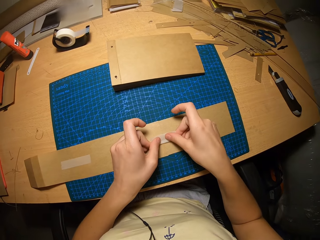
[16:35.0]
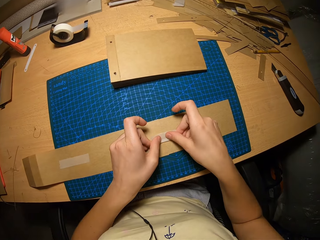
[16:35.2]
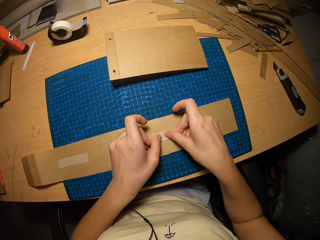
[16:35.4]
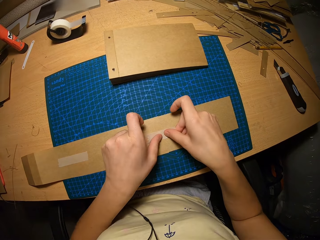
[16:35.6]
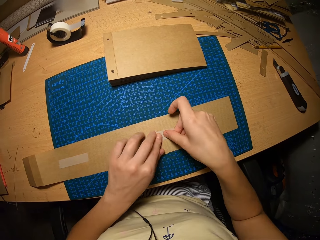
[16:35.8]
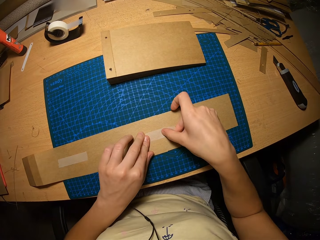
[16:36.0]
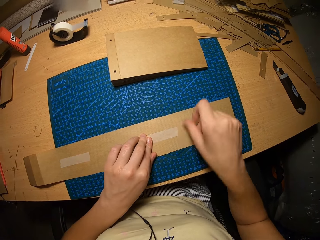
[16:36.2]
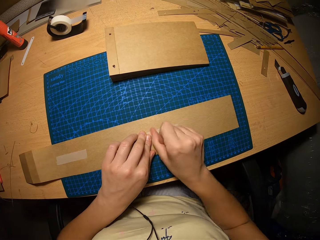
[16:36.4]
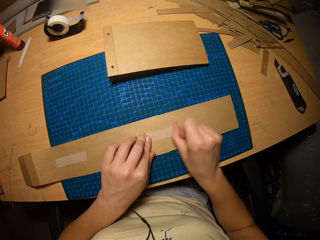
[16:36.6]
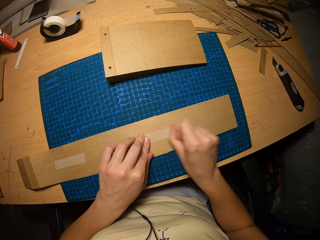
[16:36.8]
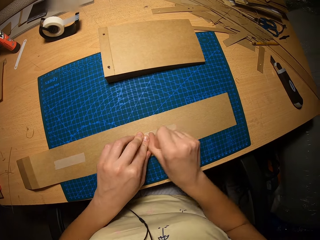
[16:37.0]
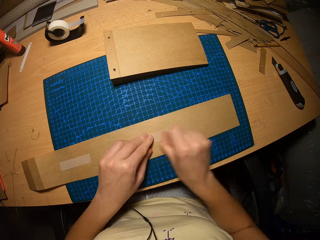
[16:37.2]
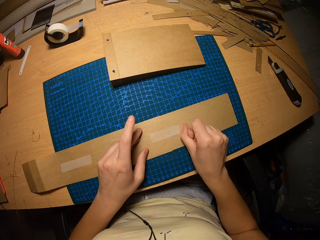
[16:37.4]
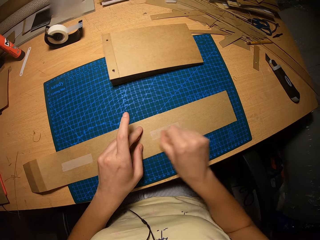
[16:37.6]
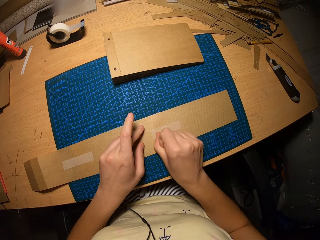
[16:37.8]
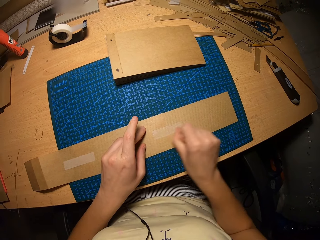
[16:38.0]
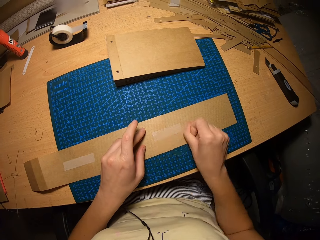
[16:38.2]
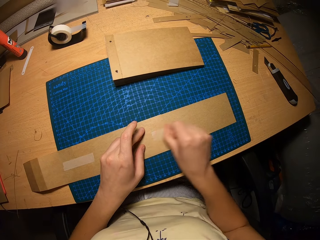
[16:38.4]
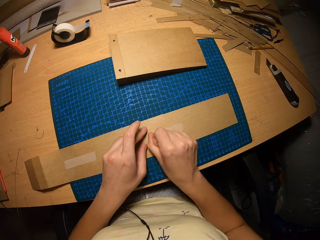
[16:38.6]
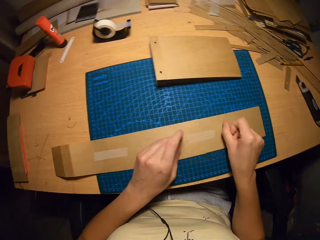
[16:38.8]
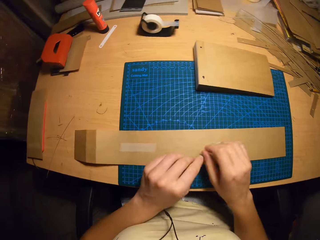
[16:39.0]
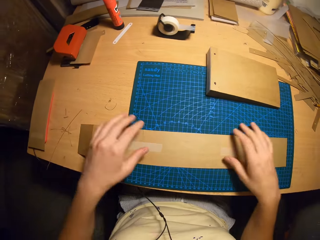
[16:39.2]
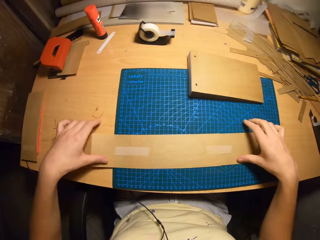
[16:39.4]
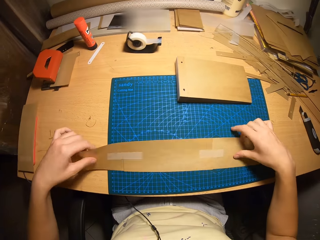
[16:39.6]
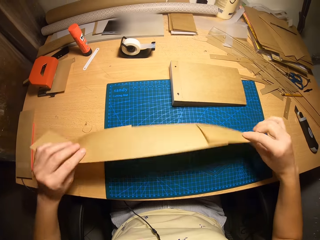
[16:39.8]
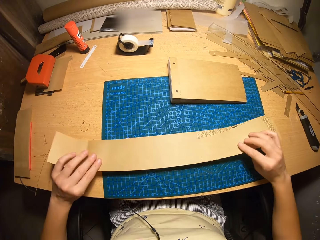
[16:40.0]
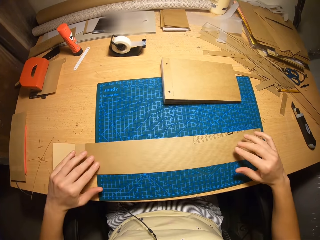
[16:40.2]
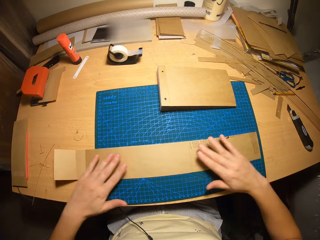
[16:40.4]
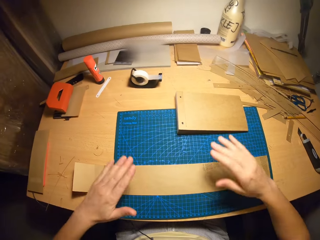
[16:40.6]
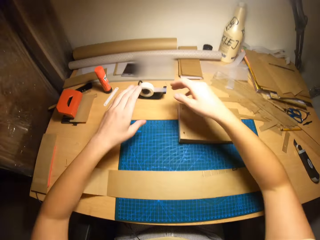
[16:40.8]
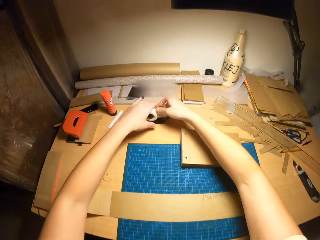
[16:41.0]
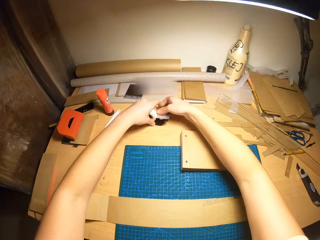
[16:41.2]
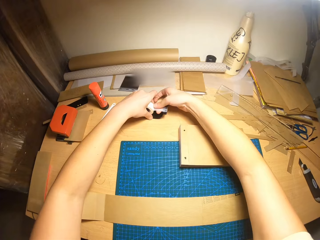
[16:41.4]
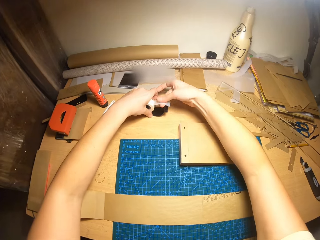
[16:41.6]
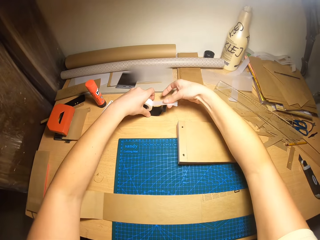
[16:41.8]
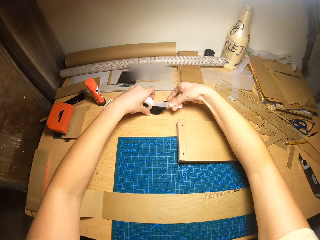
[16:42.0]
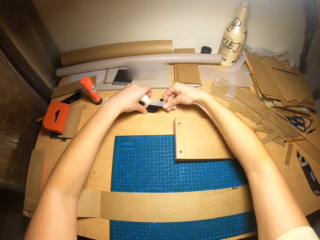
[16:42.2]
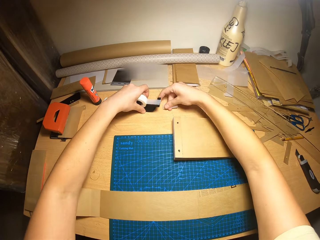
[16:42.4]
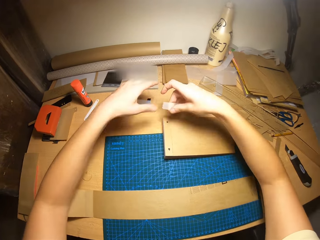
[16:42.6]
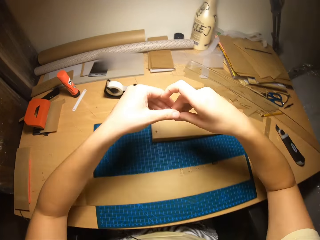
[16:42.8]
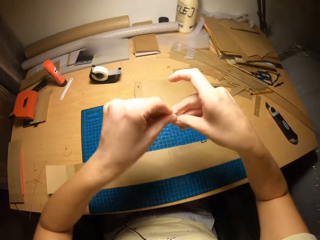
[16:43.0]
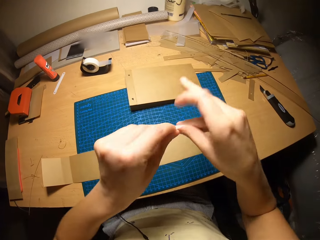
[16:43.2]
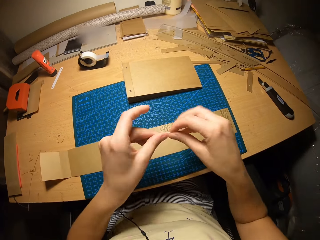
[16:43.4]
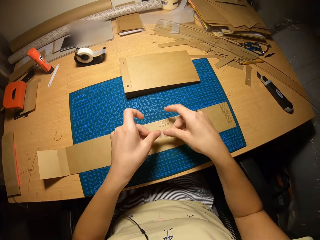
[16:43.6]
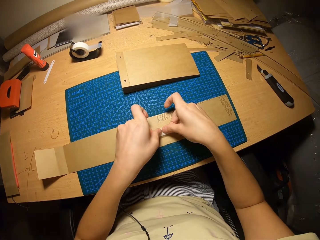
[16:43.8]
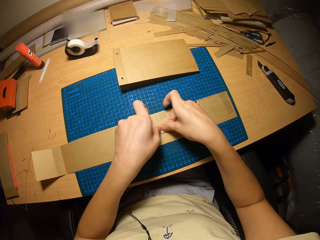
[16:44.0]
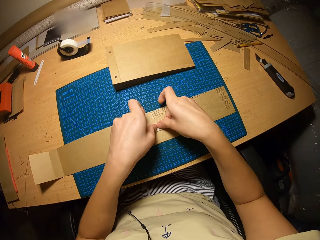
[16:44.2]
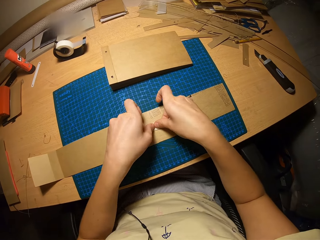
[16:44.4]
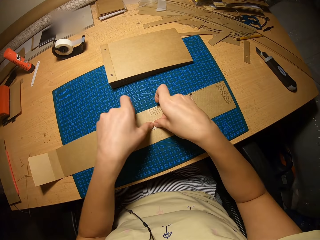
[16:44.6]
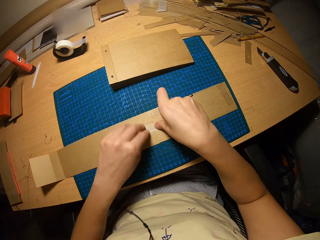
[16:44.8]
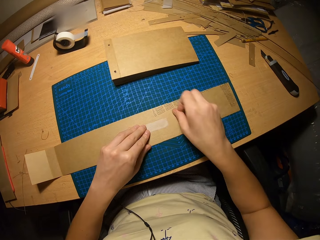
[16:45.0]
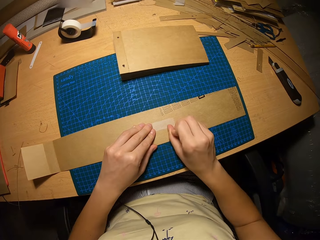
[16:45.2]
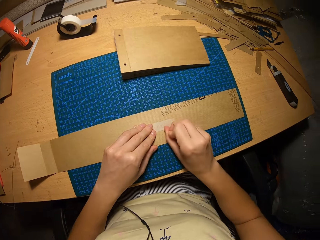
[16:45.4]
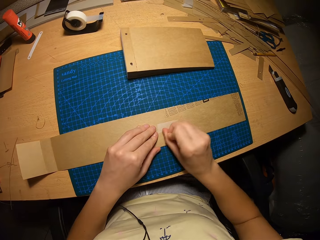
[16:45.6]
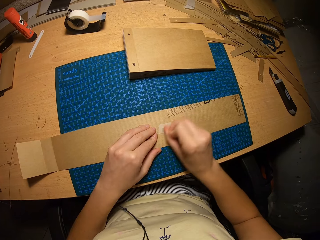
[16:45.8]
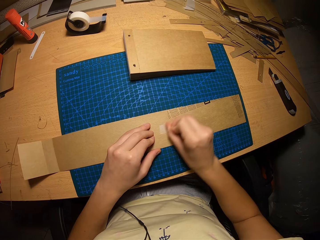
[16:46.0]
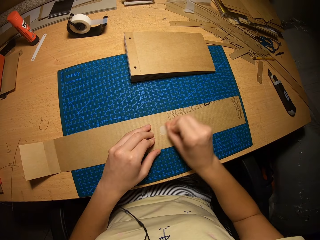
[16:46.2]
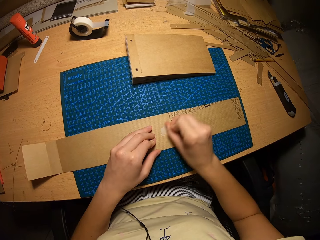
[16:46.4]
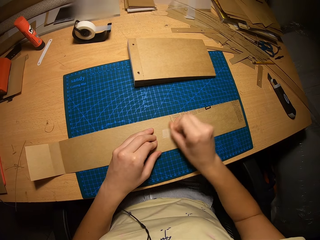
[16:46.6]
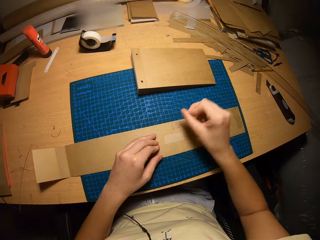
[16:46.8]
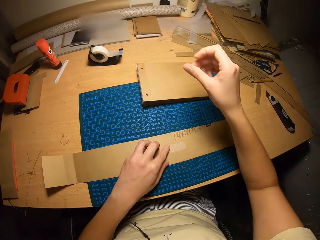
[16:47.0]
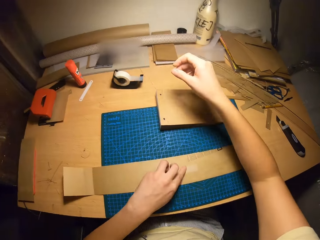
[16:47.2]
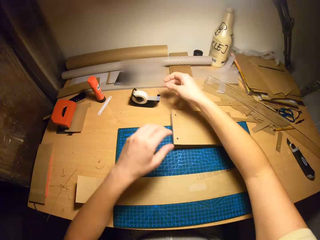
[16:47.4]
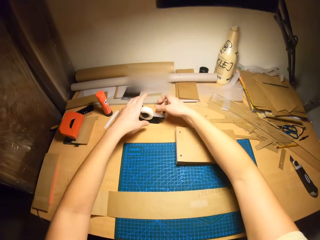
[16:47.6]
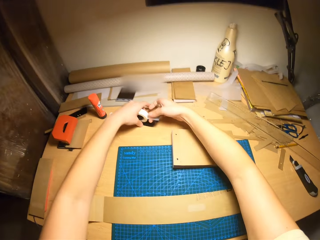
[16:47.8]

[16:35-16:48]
The camera wearer tapes the brown papers together. They cut from the tape. They tape the brown papers together.

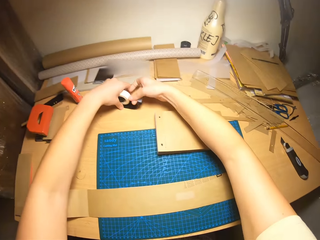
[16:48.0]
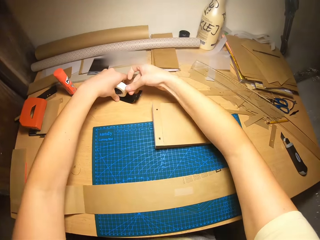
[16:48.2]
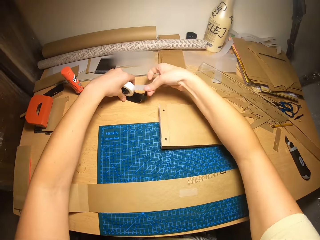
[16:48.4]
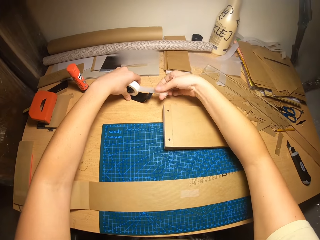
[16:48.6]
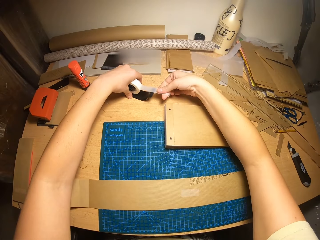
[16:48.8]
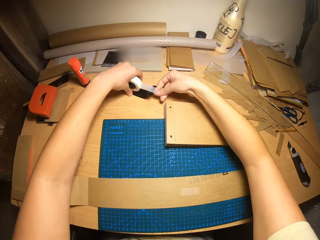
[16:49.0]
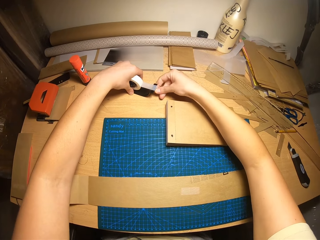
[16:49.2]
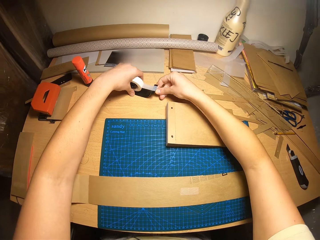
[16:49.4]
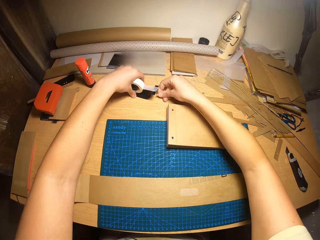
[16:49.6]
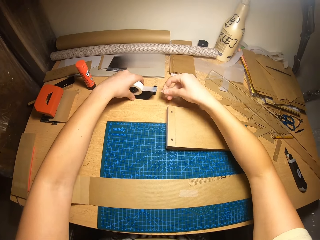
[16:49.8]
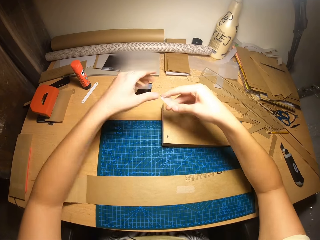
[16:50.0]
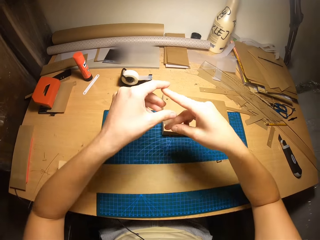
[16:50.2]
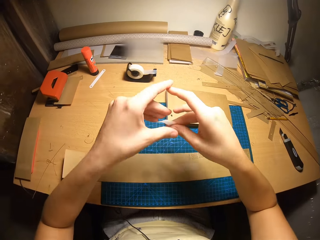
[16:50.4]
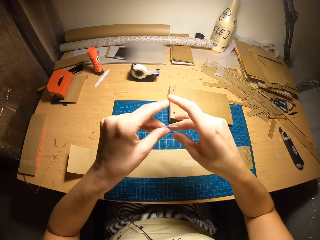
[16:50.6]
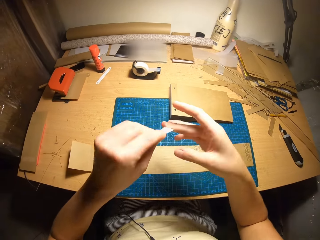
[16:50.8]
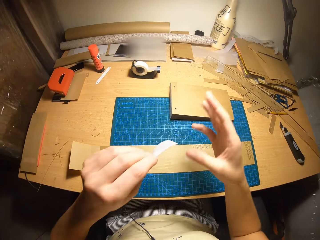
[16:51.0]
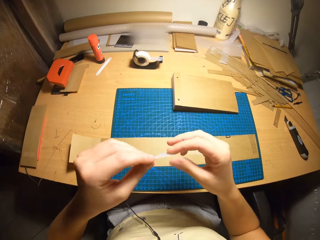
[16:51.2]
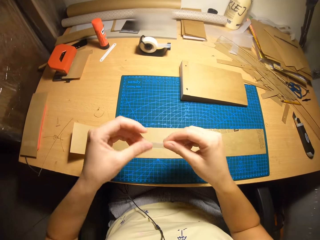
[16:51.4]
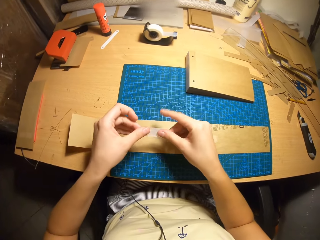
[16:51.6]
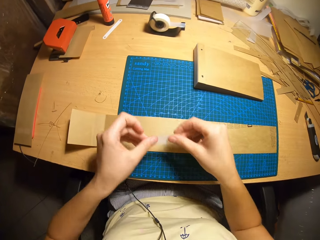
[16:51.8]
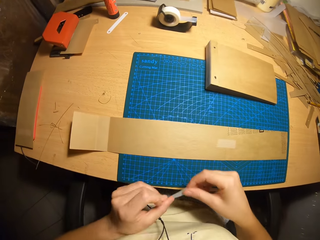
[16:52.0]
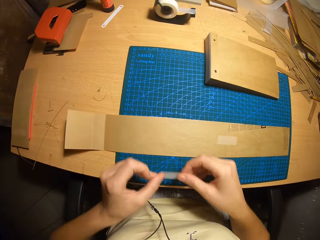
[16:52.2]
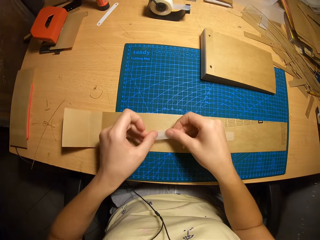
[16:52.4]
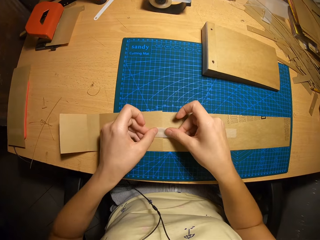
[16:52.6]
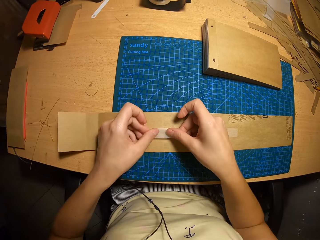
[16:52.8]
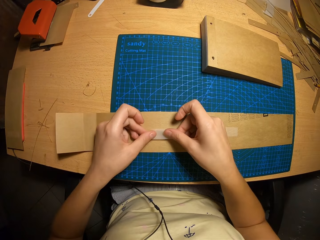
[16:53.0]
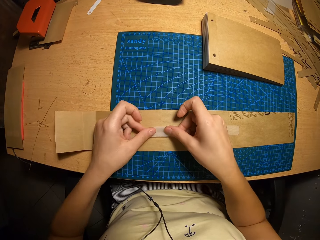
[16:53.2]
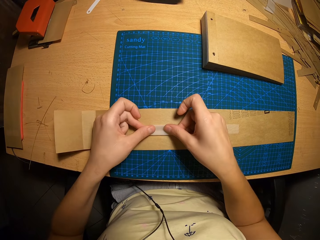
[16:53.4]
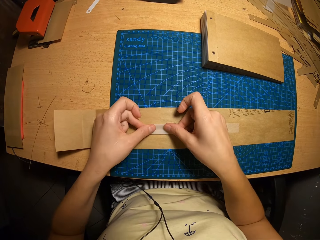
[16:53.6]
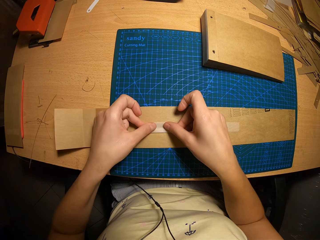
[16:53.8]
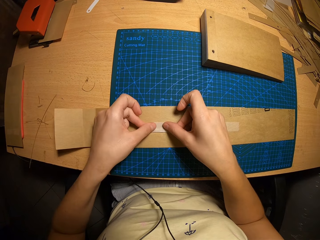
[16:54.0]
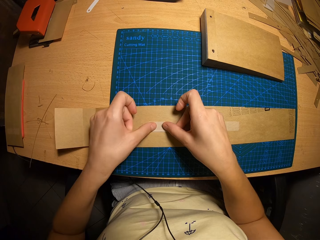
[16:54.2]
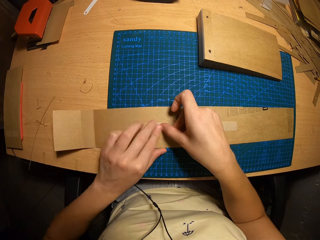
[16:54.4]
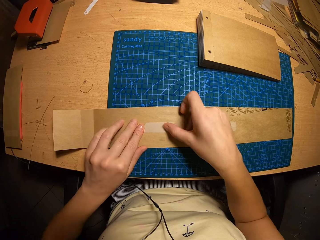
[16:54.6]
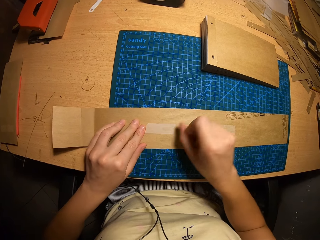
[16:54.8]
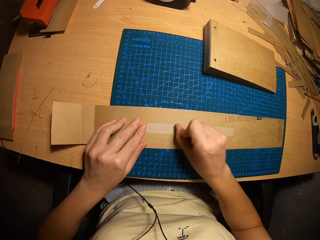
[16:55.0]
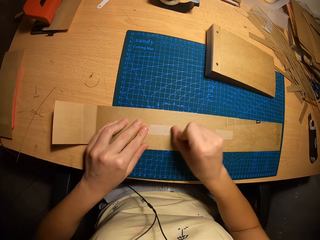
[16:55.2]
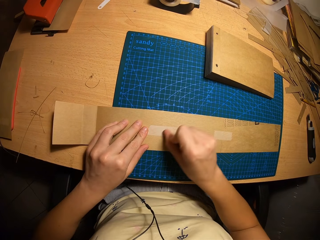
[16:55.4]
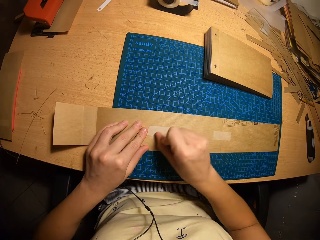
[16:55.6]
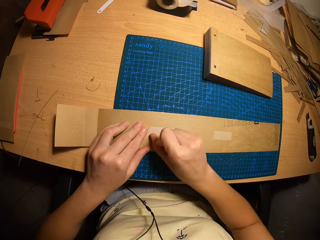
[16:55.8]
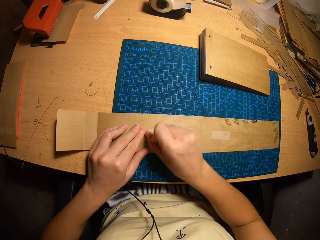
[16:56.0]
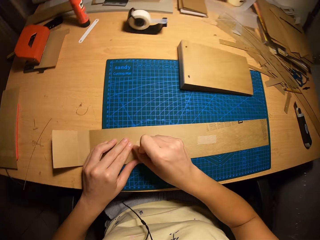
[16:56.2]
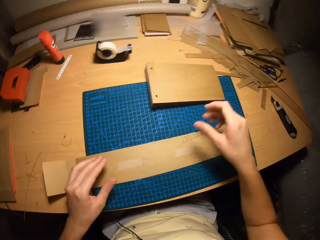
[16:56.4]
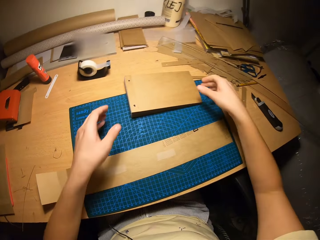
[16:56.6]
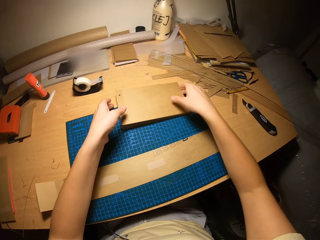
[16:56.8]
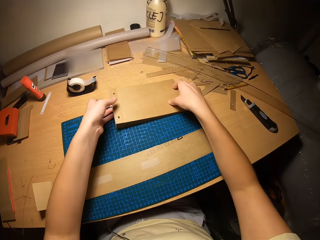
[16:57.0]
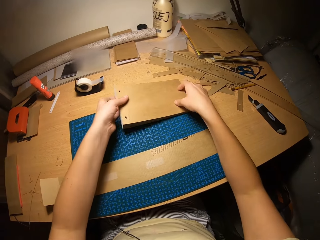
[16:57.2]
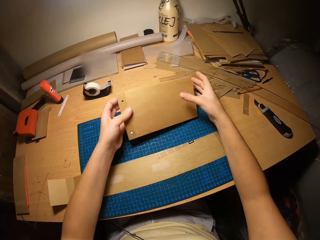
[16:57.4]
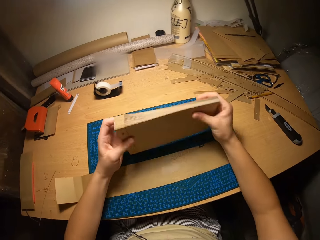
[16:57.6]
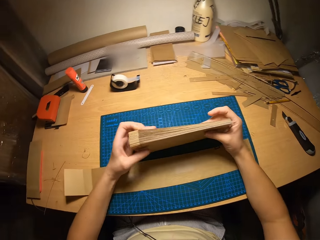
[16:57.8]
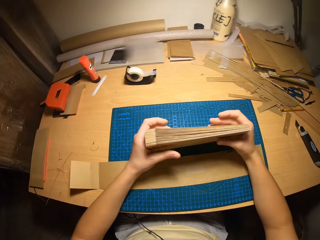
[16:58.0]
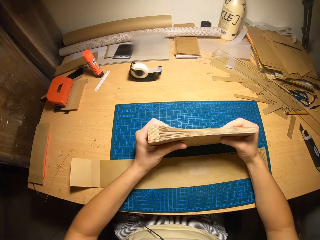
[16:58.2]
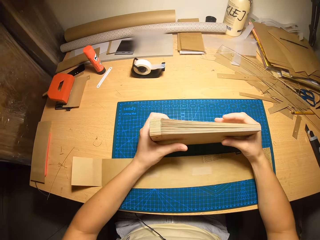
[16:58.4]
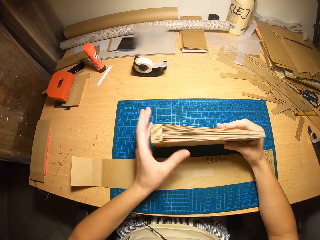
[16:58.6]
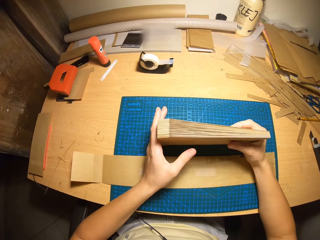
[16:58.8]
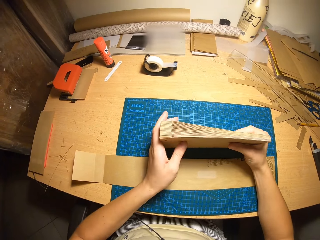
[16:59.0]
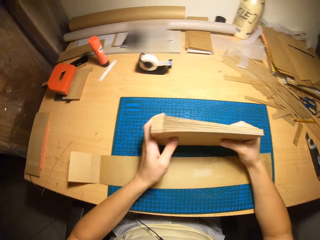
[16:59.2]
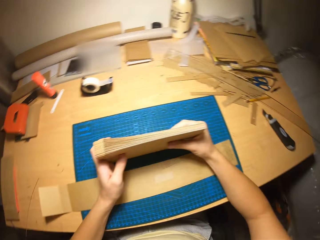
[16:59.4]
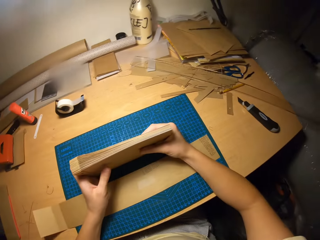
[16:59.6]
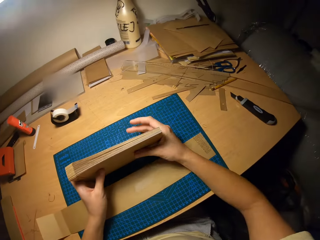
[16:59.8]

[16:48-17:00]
The camera wearer cuts from the tape. They tape the brown papers together. They carry the jotter. They pick up the card from the table.
